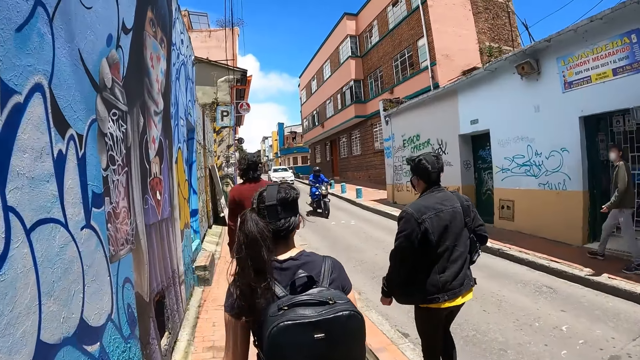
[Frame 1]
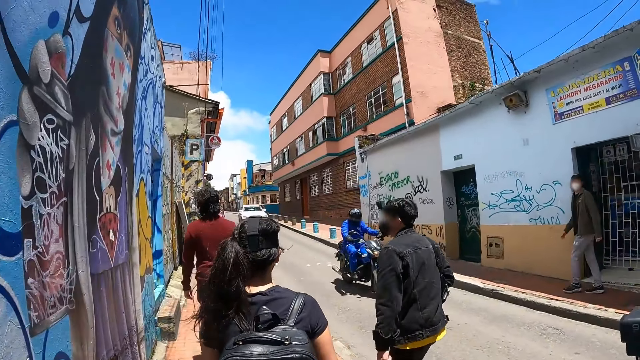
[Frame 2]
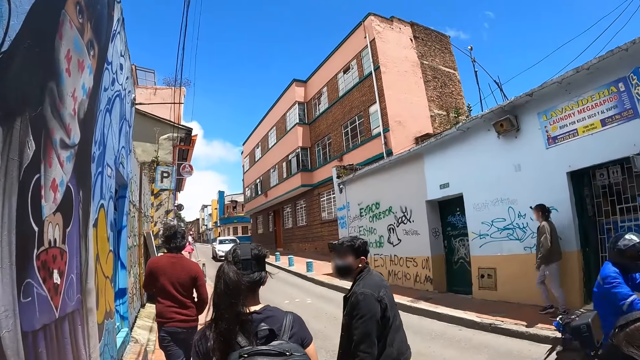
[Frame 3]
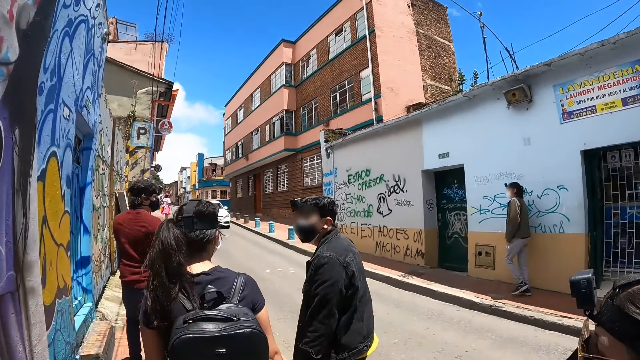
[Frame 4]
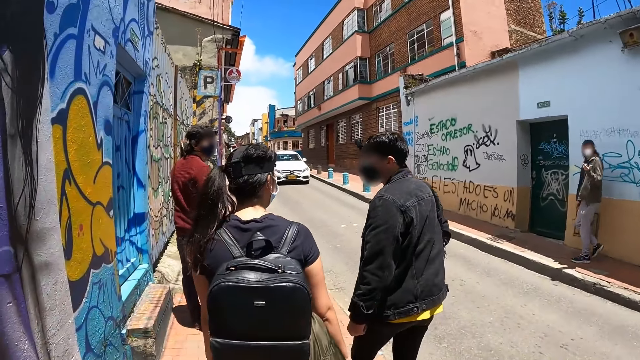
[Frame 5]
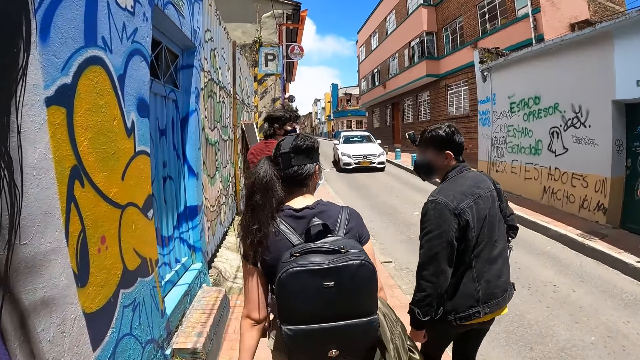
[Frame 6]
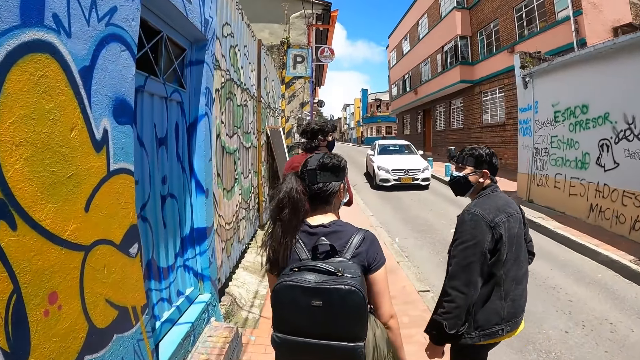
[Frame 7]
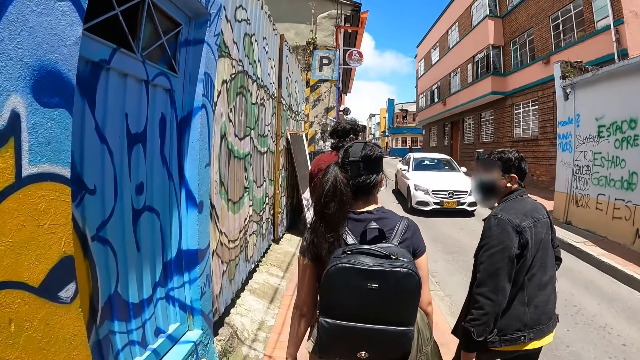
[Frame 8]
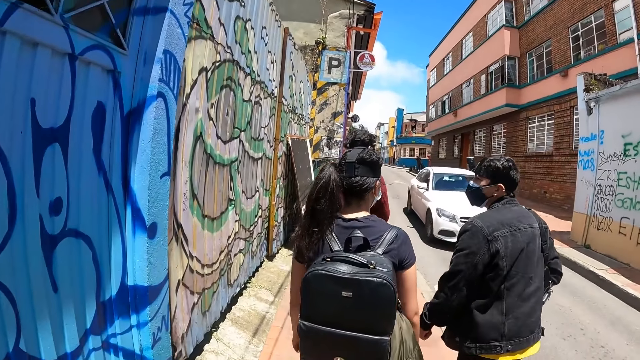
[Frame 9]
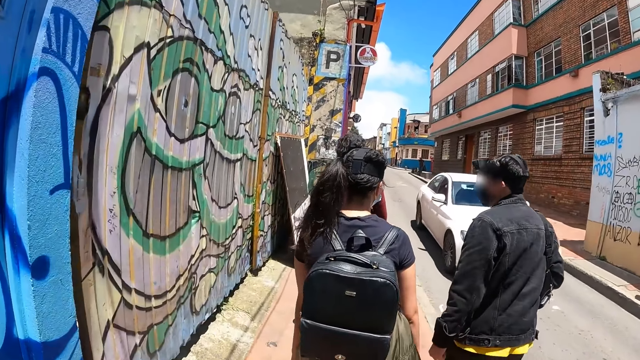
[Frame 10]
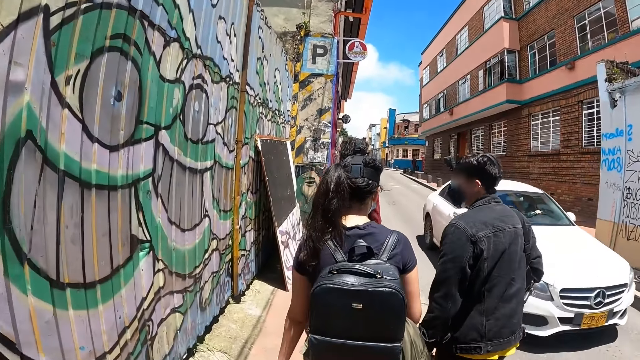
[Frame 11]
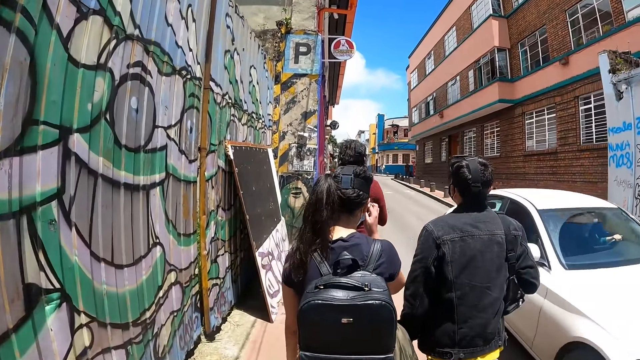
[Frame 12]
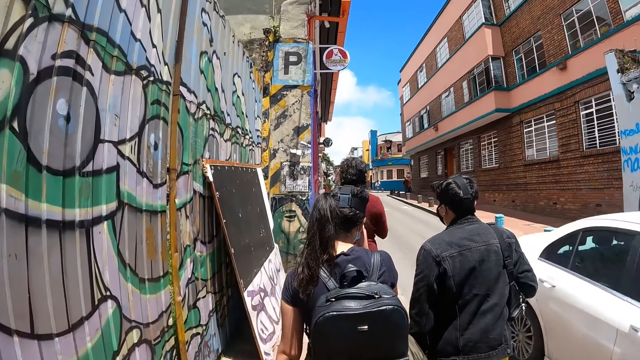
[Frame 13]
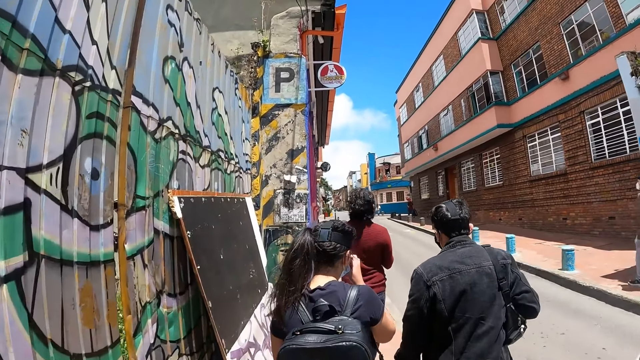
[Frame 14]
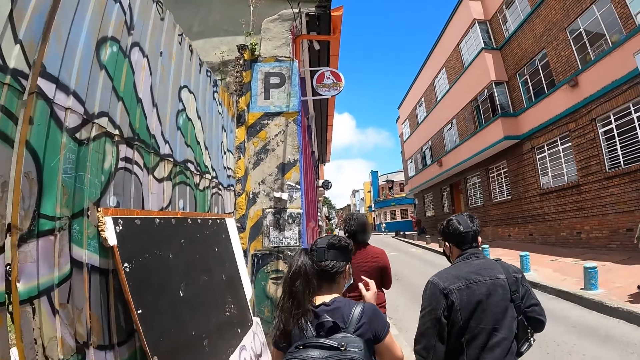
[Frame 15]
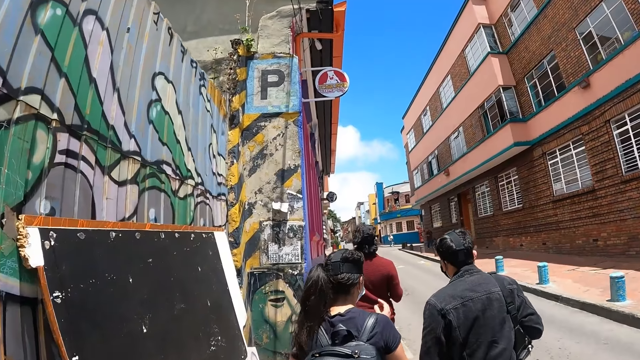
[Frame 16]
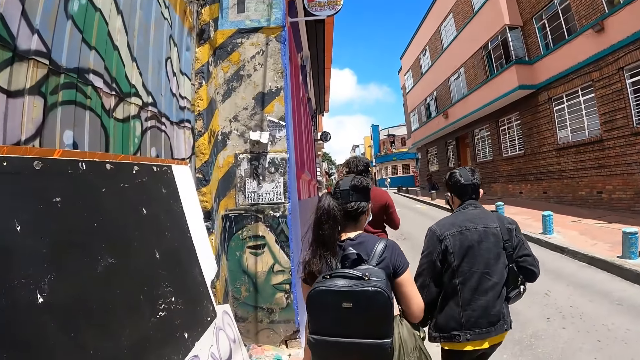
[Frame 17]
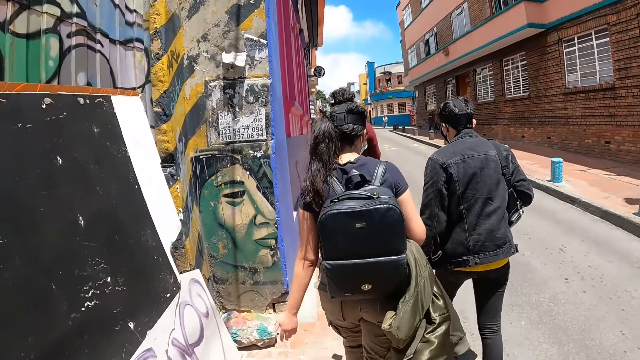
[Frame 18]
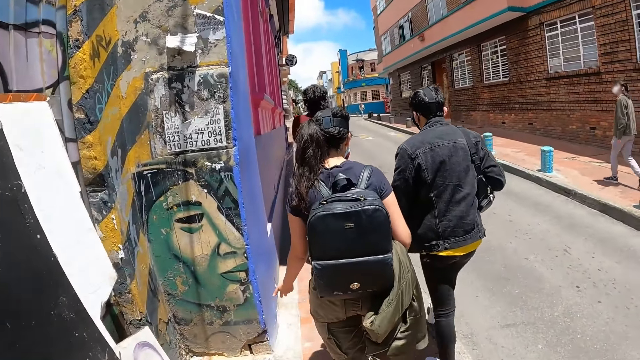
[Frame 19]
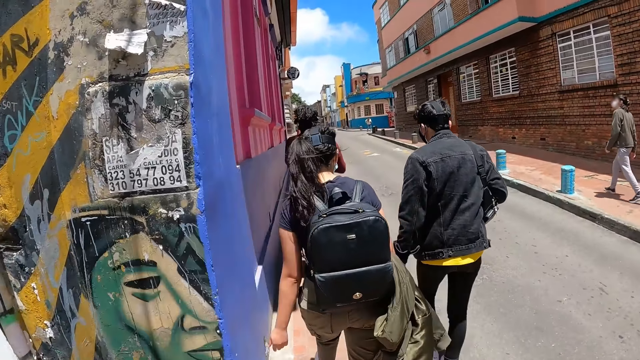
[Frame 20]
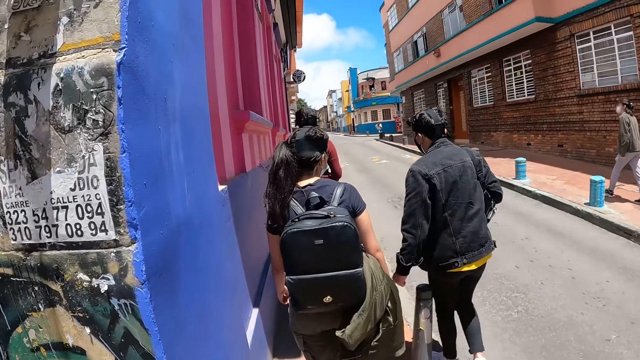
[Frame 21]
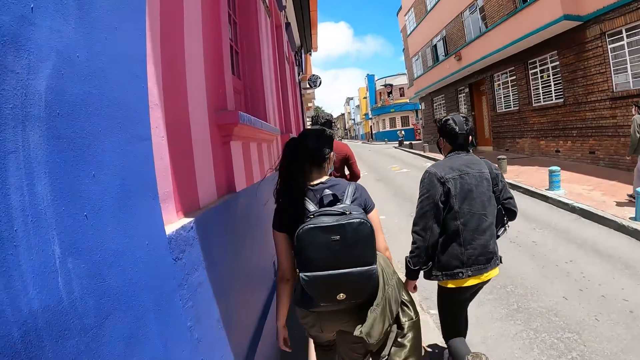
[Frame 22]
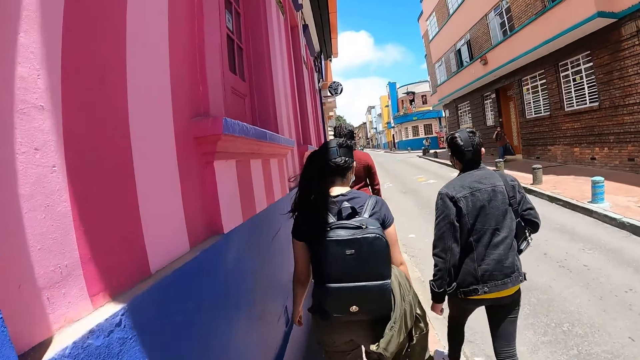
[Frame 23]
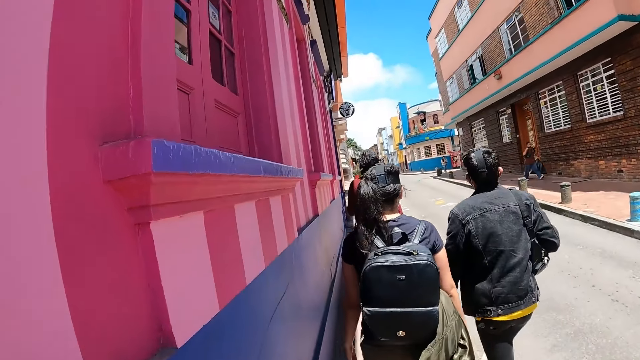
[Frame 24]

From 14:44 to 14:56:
A man looks behind.

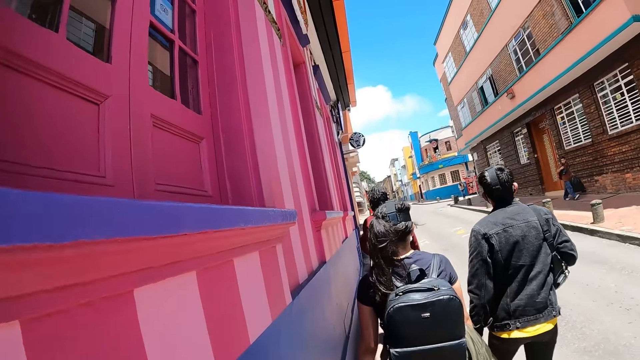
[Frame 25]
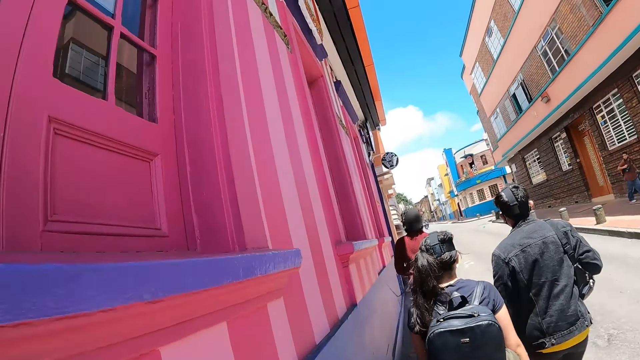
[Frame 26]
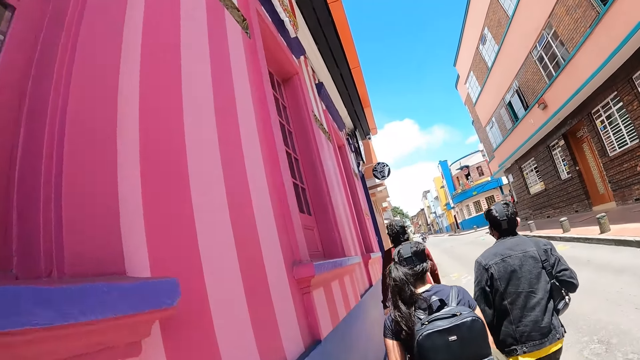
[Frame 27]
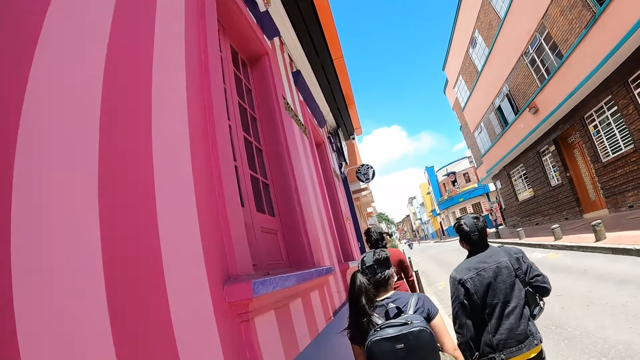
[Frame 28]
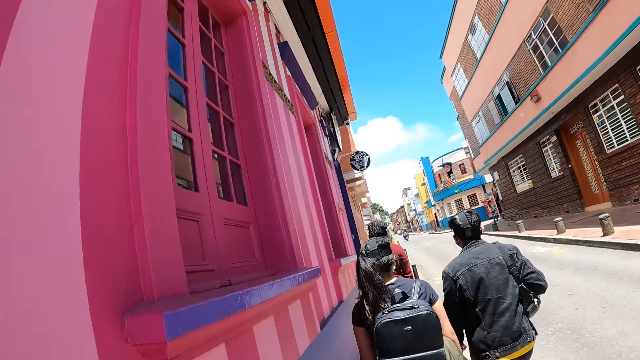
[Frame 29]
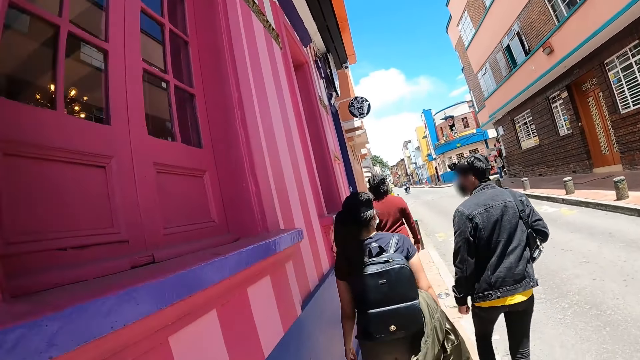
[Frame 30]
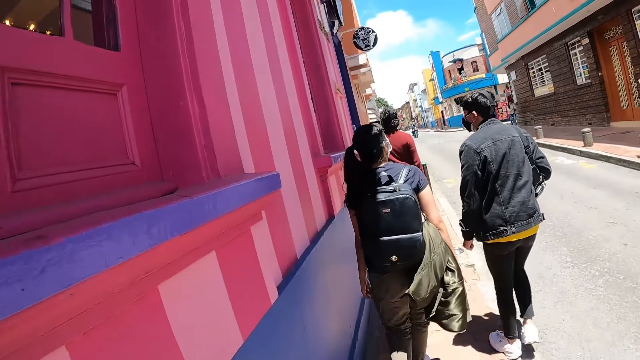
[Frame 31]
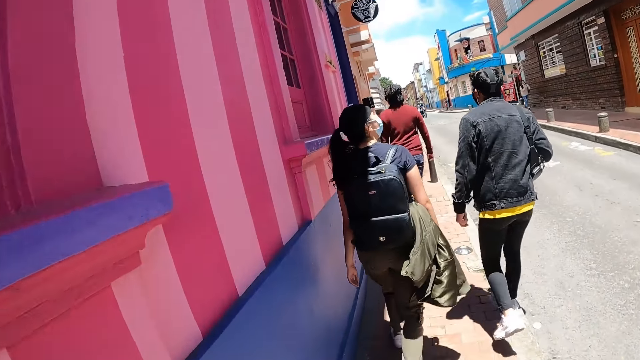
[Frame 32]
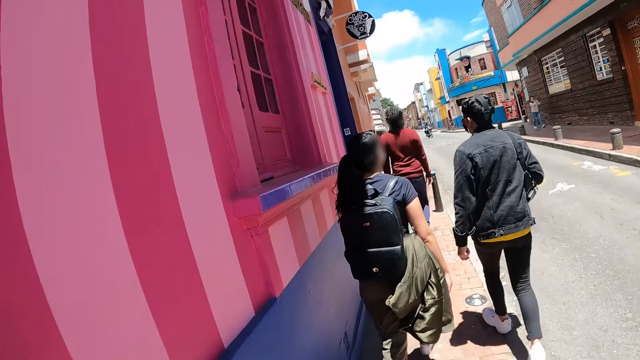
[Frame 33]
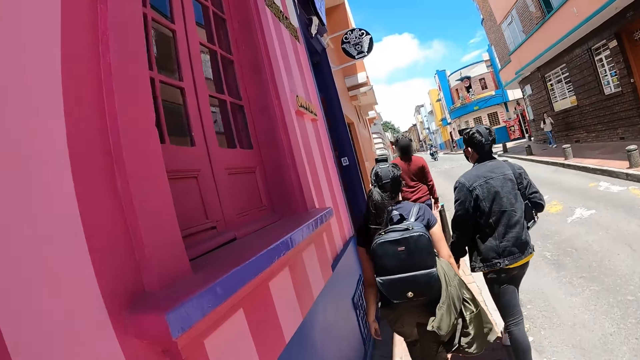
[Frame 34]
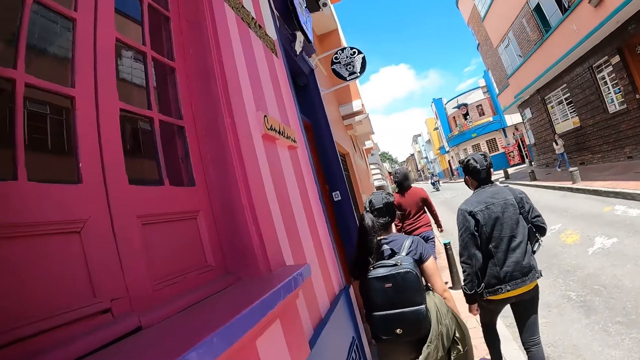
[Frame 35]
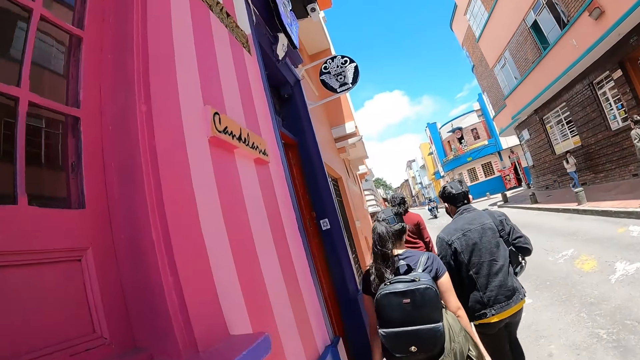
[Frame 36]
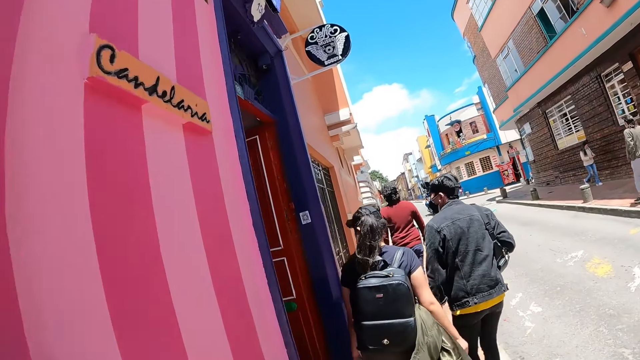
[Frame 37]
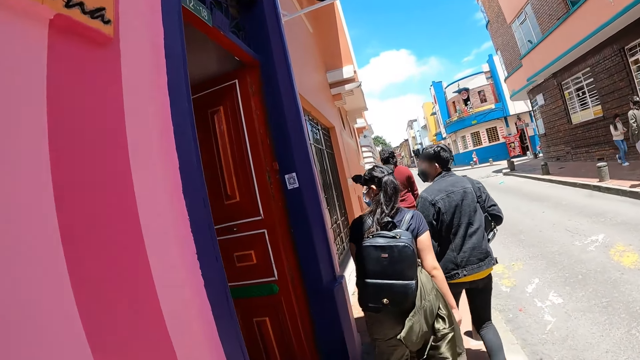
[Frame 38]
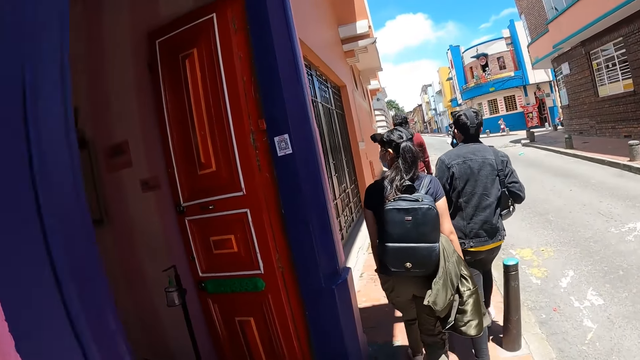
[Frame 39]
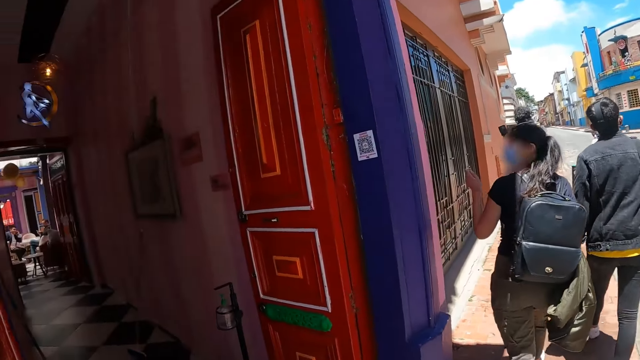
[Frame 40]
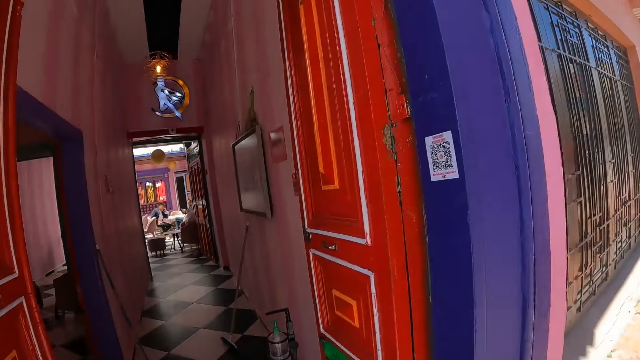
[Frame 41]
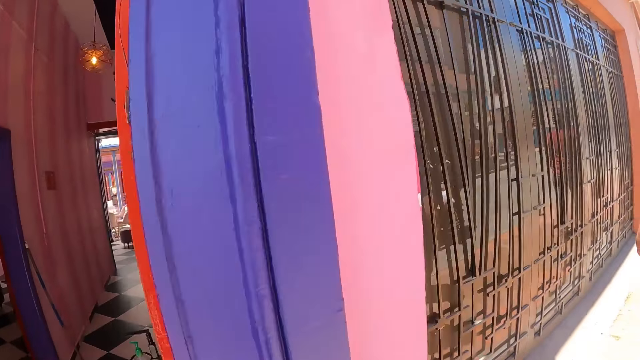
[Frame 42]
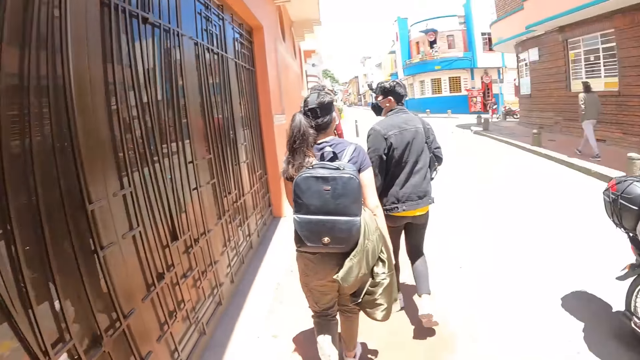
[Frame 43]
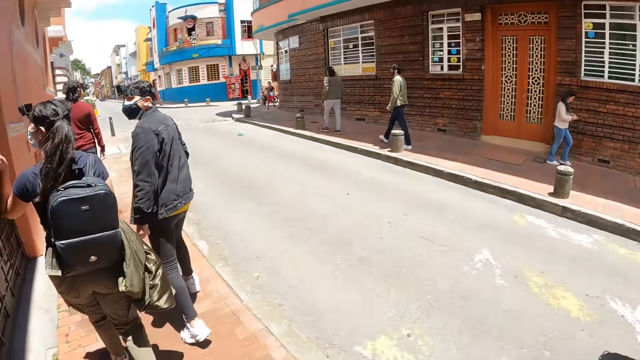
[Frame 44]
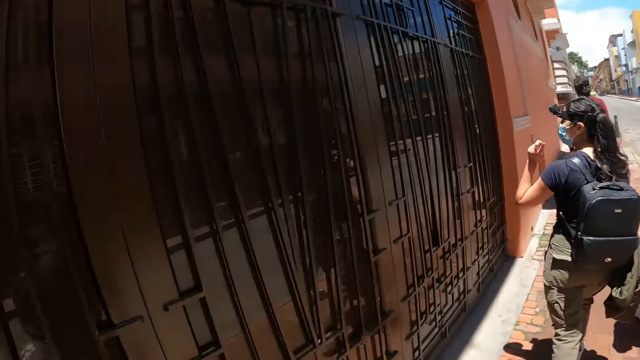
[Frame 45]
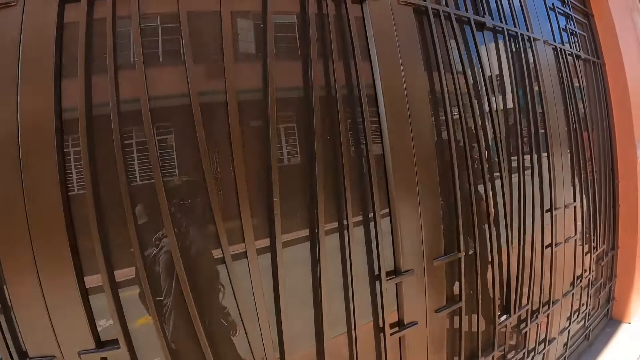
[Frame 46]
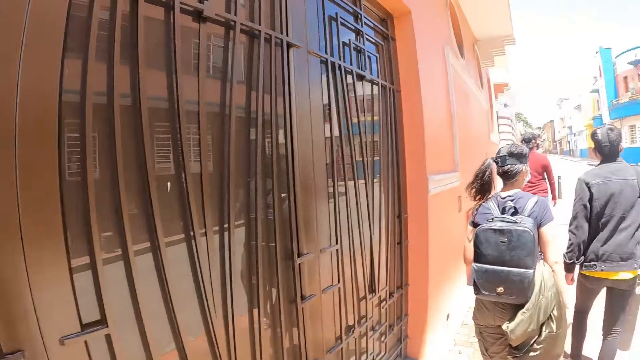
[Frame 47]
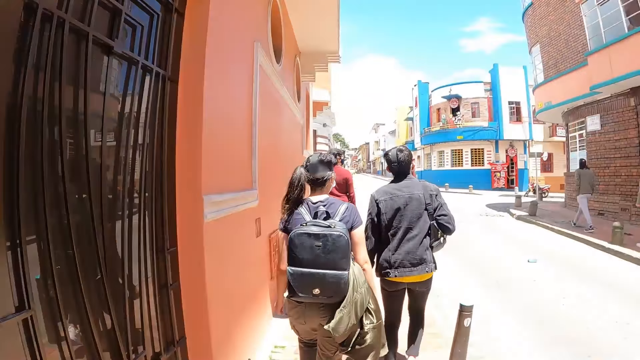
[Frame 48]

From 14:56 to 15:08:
A man walks around.
